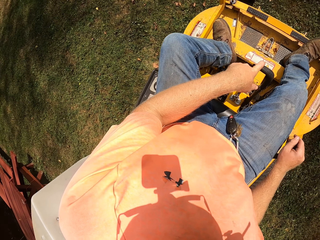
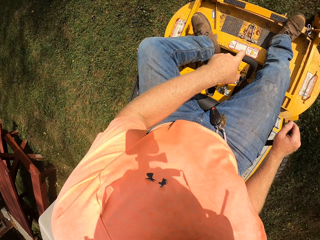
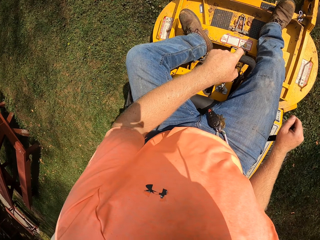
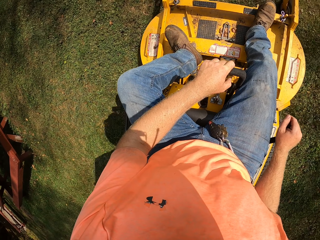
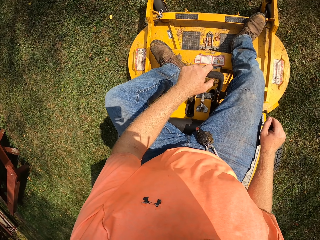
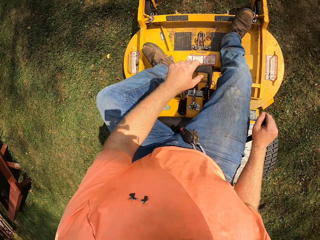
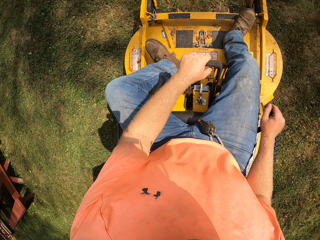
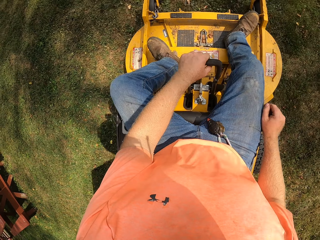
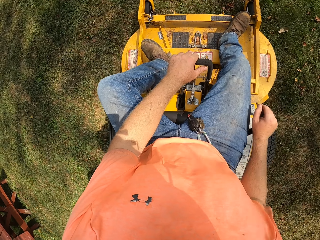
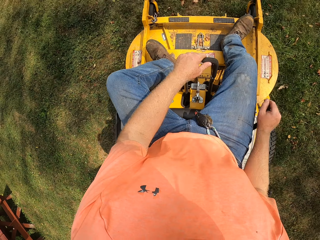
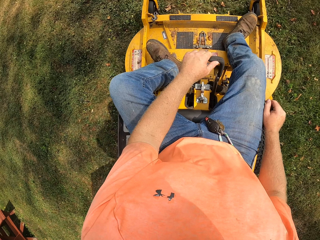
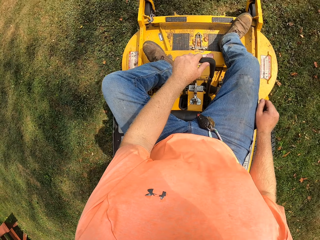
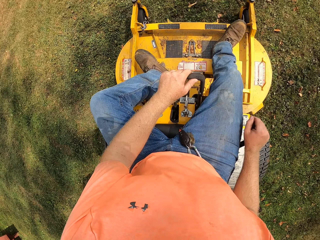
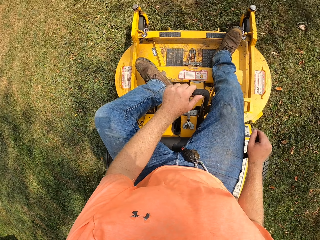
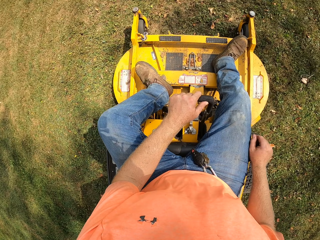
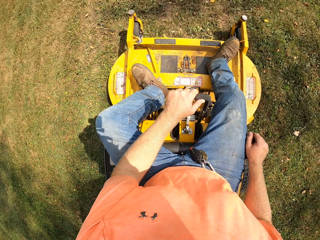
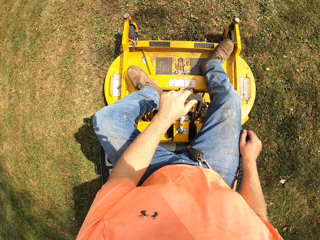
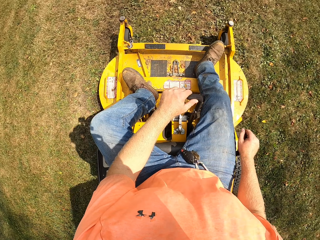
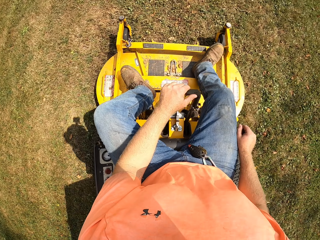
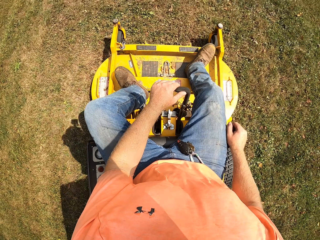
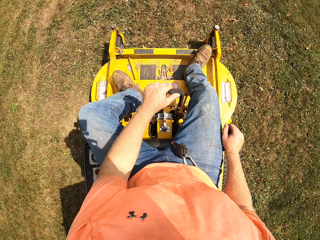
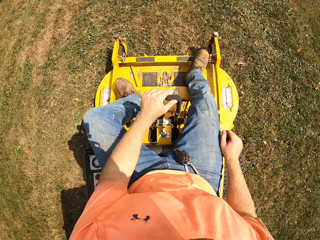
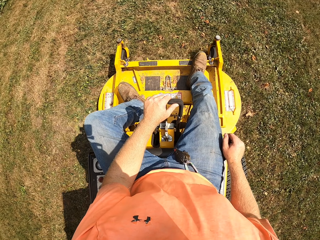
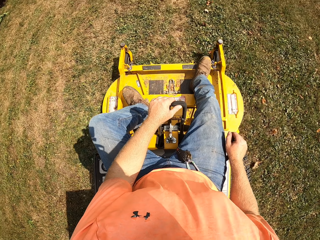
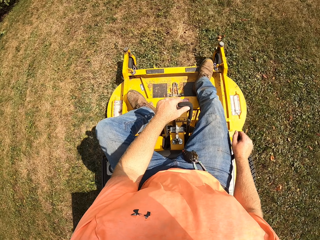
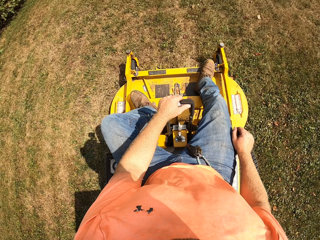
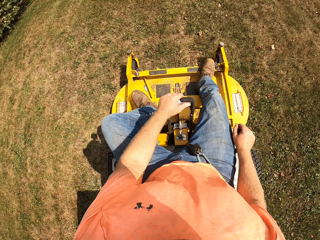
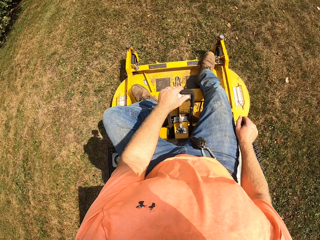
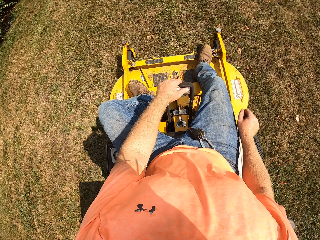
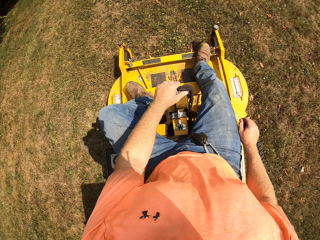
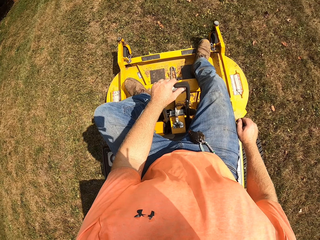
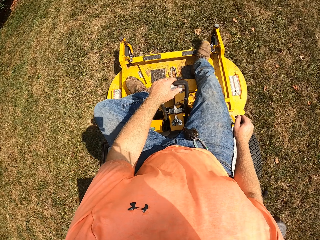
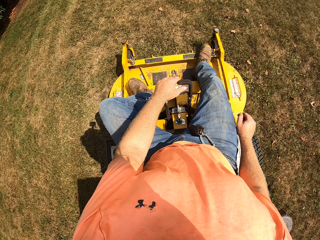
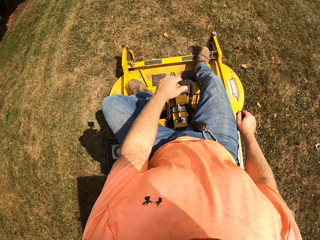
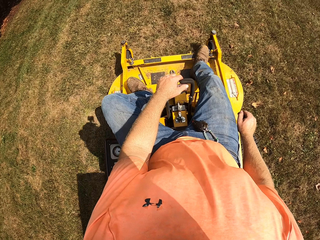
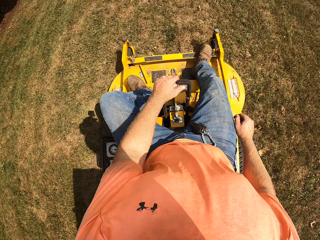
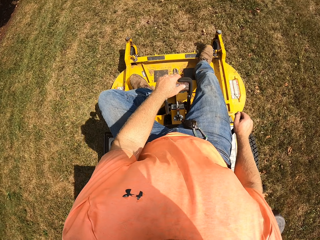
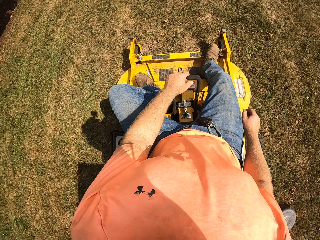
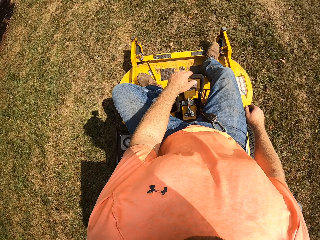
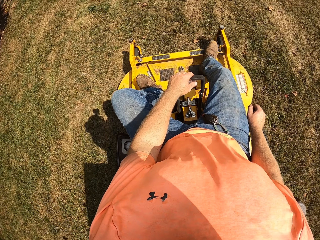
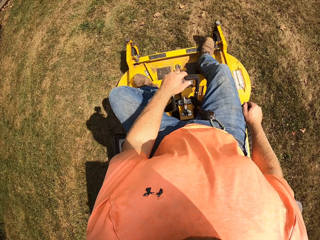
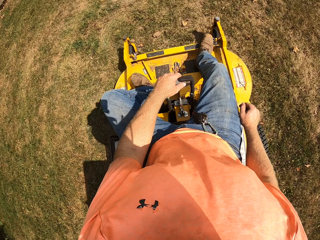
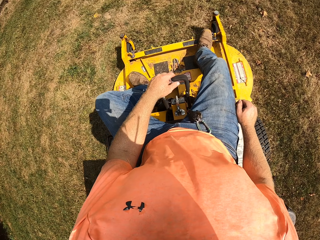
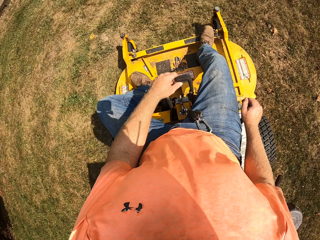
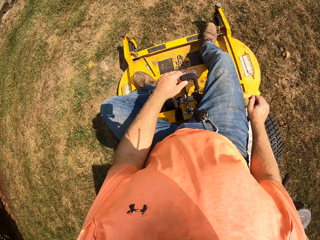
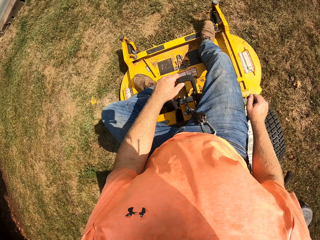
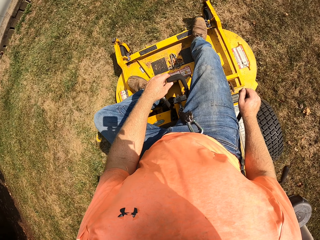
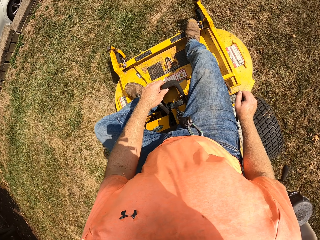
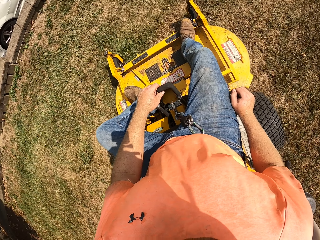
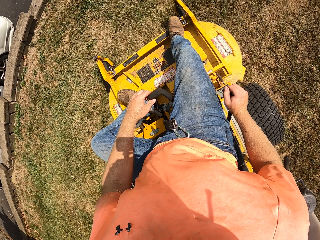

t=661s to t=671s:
The camera wearer pulls the lever on the riding mower with his left hand.

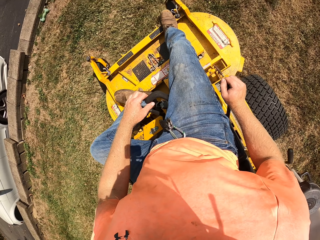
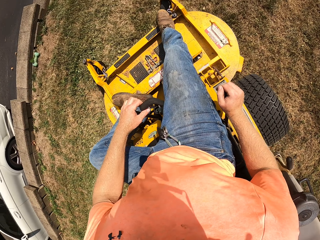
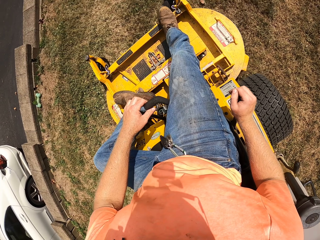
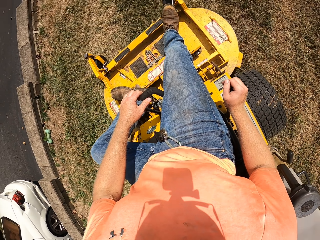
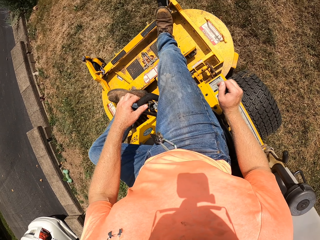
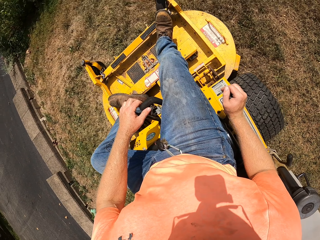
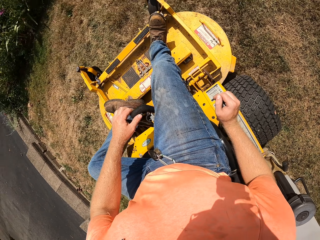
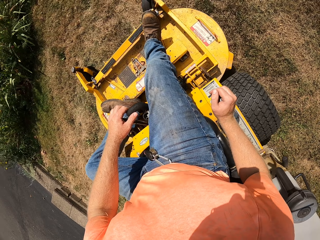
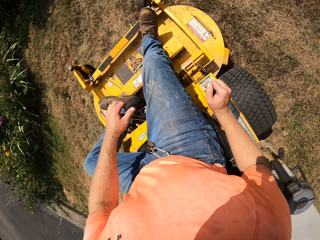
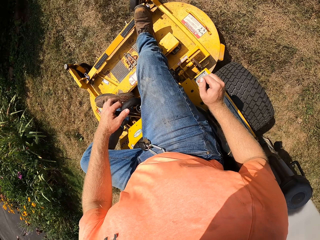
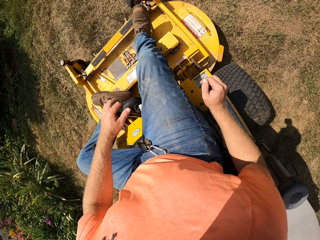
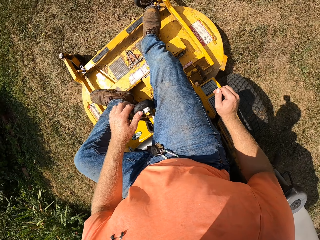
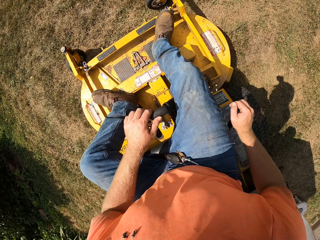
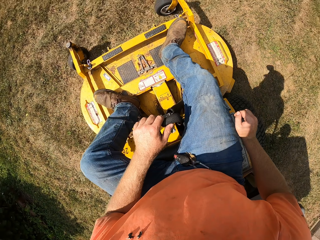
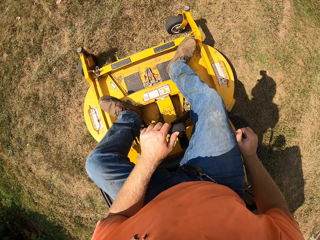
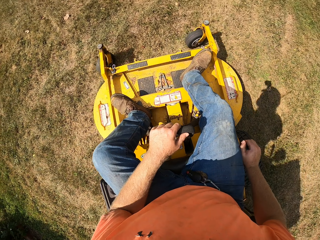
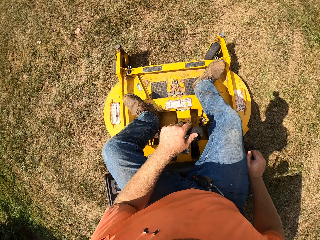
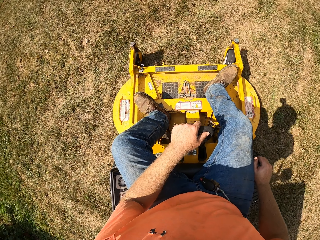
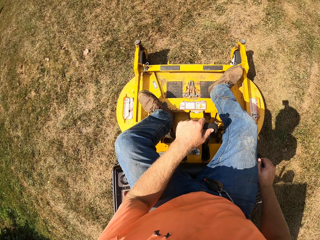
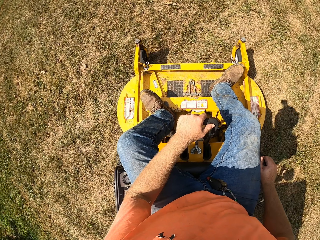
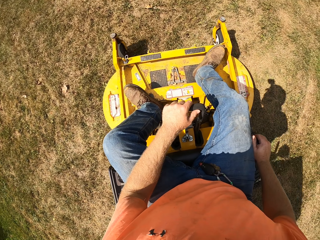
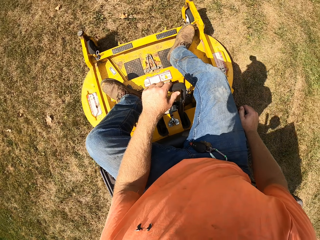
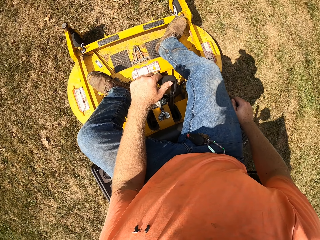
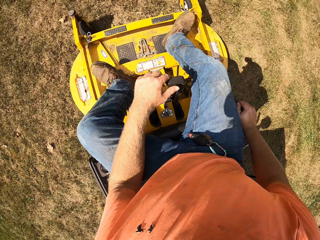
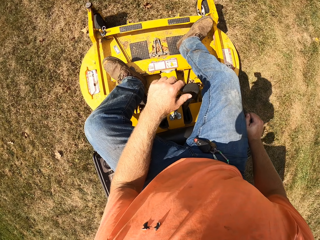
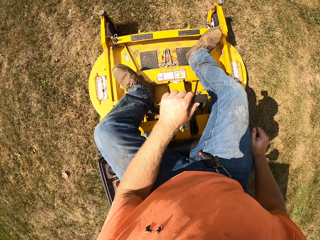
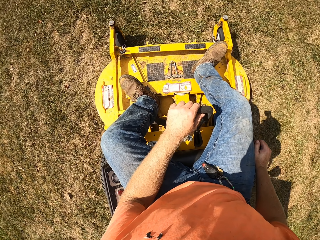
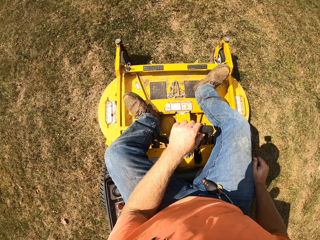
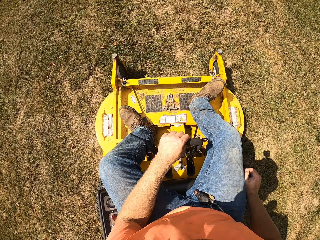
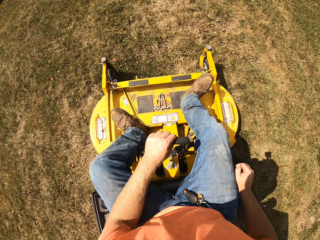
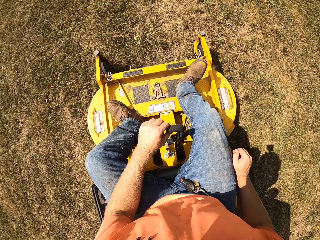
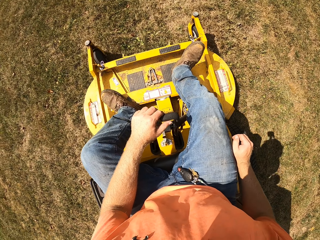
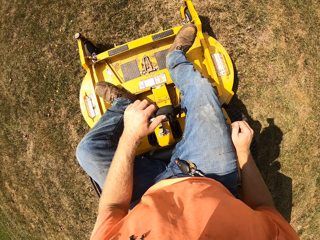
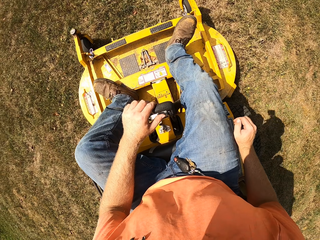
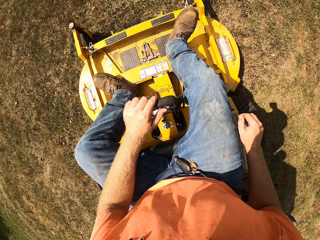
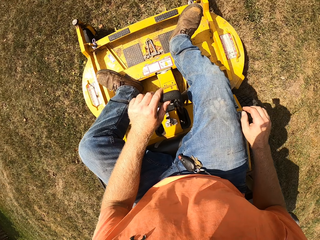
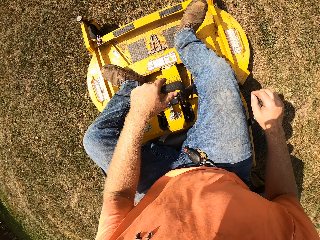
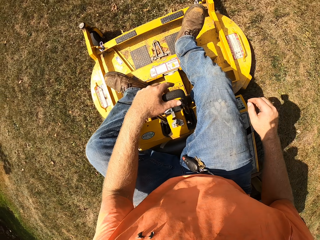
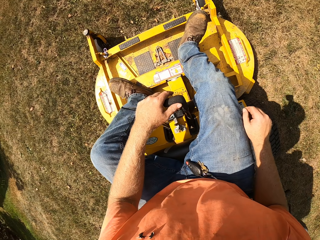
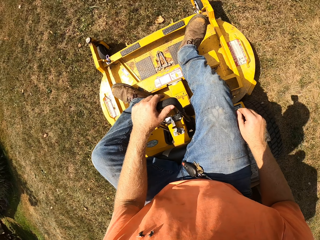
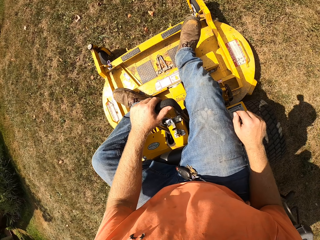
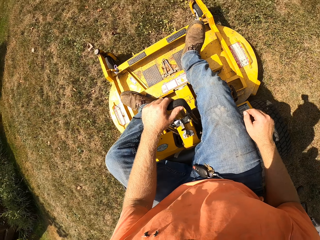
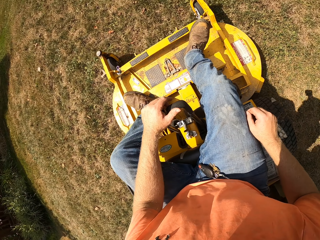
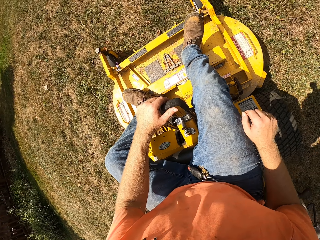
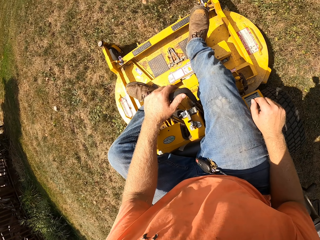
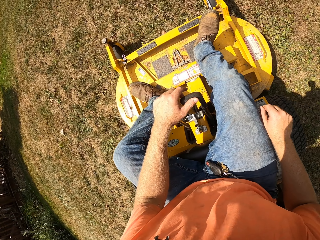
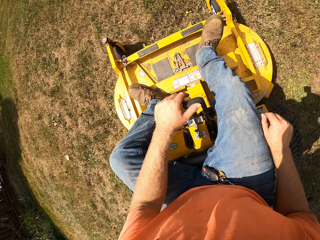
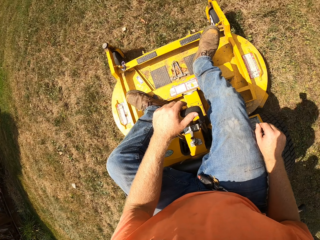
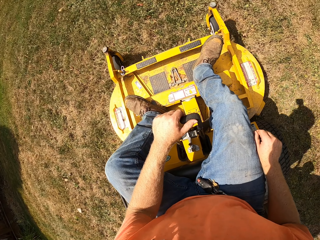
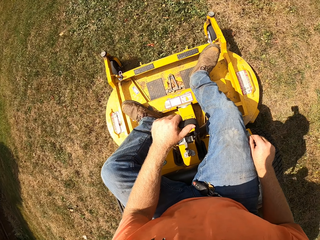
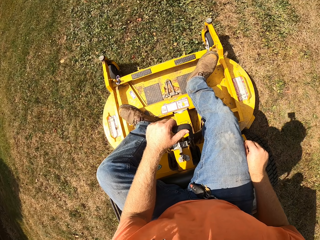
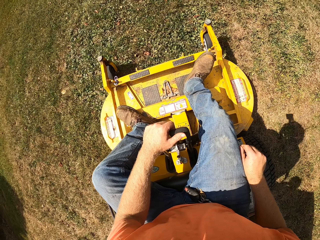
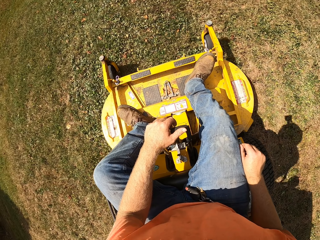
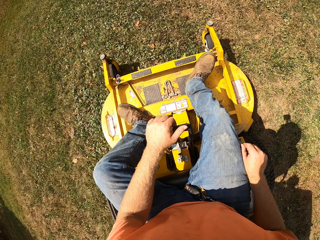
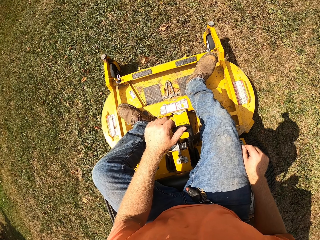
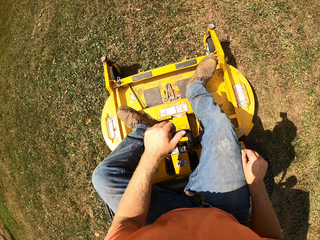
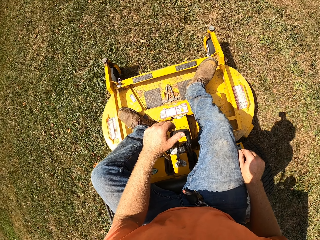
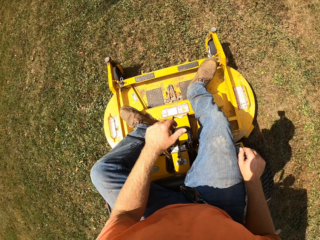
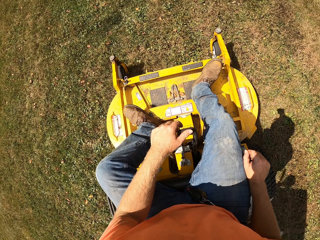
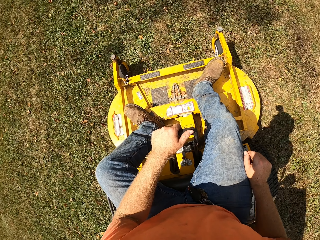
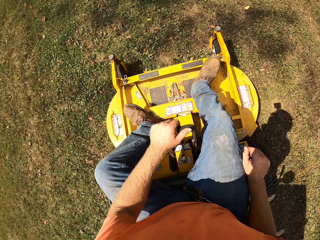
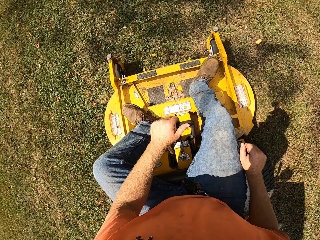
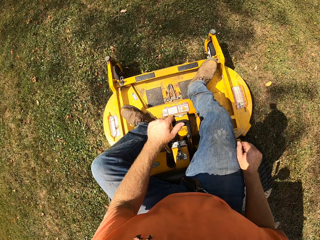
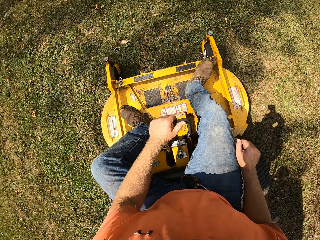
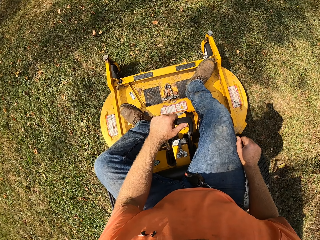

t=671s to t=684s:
The camera wearer pulls the lever on the riding mower with his left hand.
